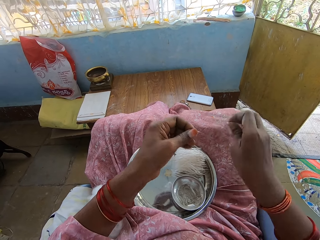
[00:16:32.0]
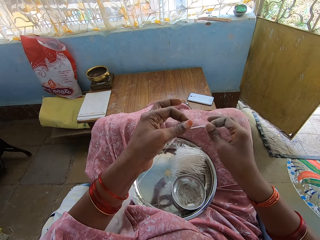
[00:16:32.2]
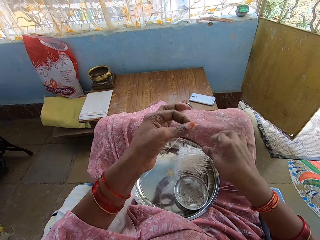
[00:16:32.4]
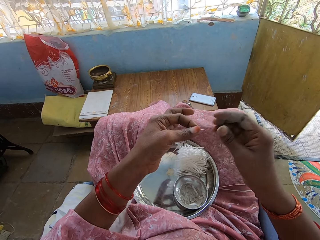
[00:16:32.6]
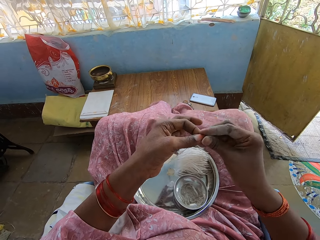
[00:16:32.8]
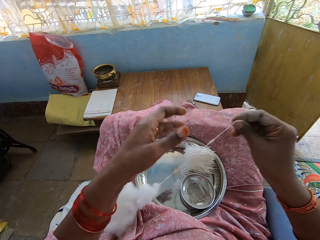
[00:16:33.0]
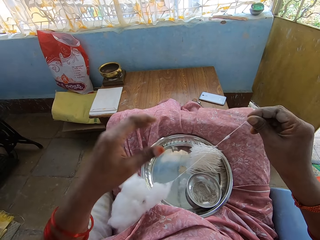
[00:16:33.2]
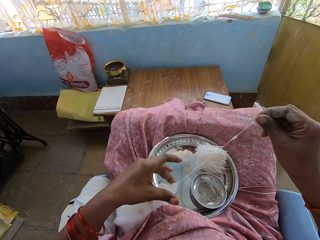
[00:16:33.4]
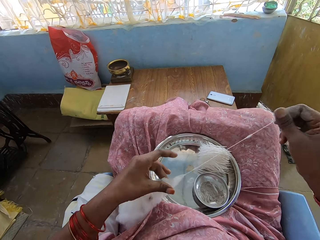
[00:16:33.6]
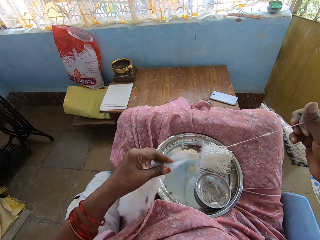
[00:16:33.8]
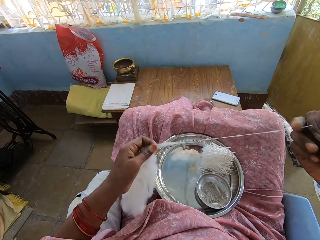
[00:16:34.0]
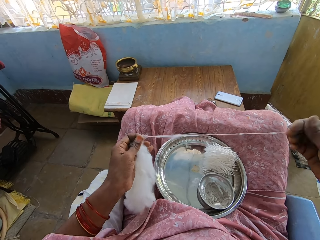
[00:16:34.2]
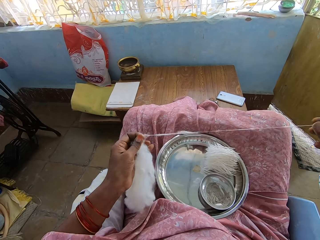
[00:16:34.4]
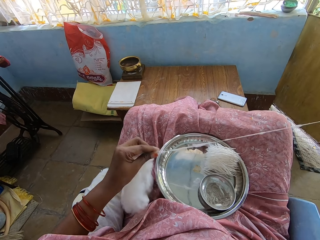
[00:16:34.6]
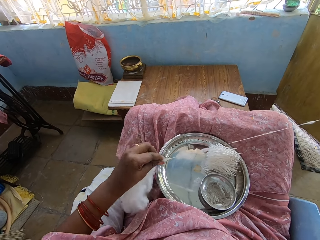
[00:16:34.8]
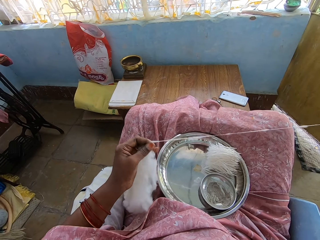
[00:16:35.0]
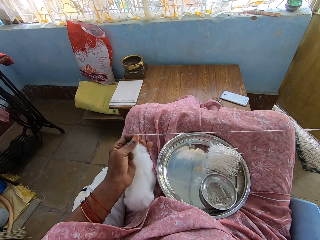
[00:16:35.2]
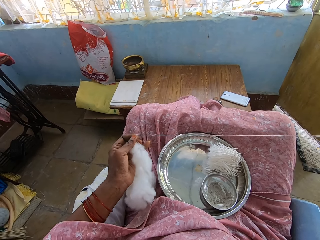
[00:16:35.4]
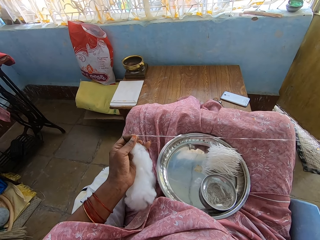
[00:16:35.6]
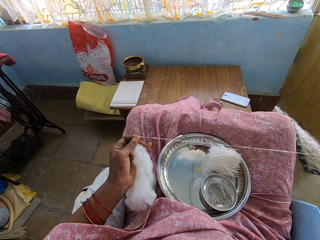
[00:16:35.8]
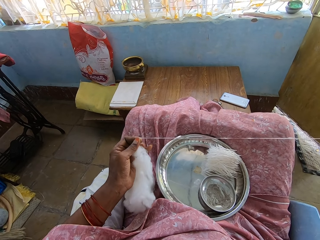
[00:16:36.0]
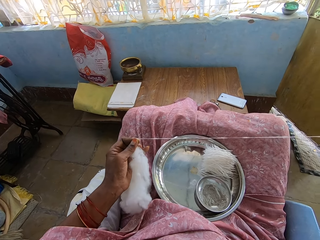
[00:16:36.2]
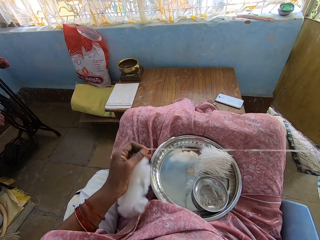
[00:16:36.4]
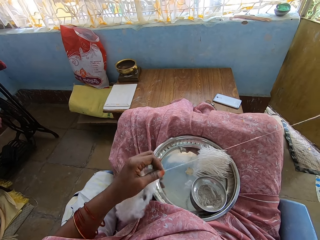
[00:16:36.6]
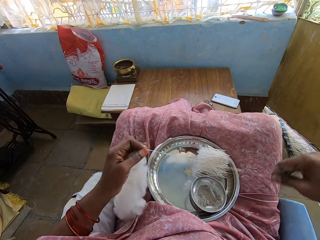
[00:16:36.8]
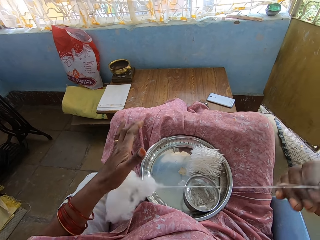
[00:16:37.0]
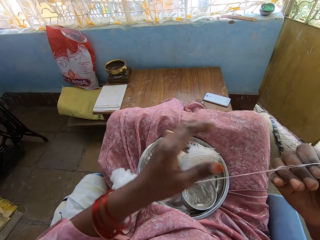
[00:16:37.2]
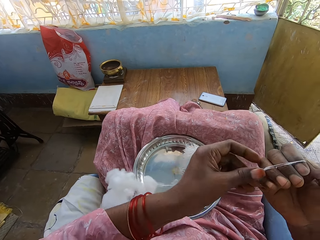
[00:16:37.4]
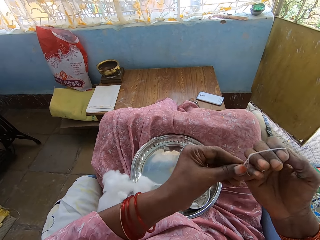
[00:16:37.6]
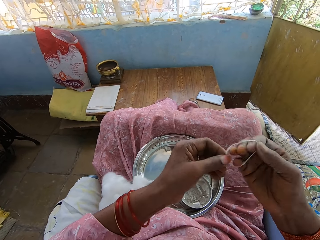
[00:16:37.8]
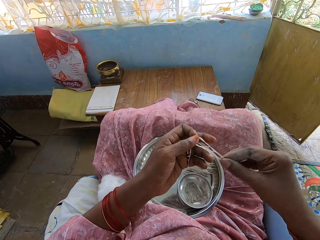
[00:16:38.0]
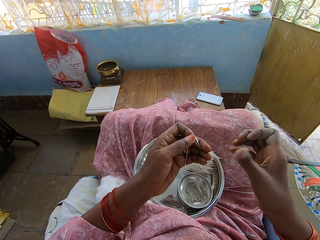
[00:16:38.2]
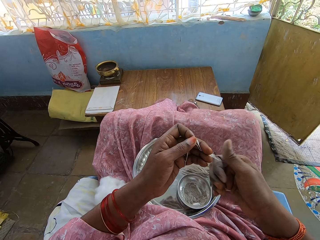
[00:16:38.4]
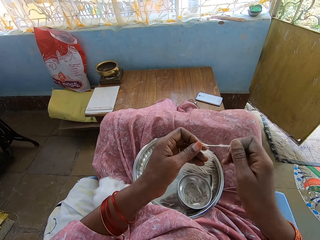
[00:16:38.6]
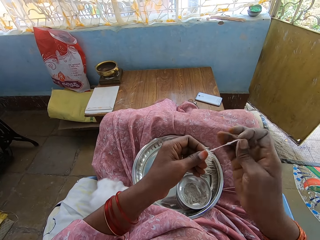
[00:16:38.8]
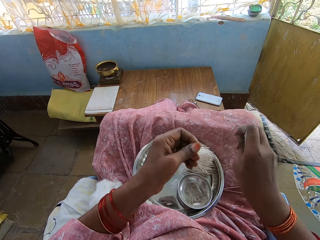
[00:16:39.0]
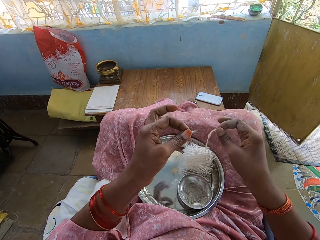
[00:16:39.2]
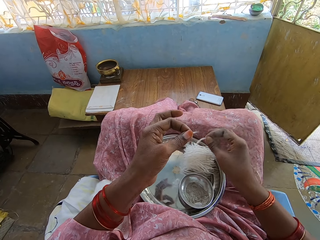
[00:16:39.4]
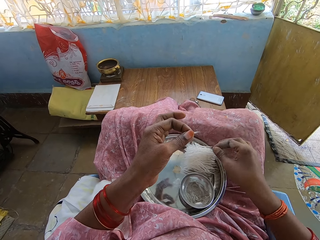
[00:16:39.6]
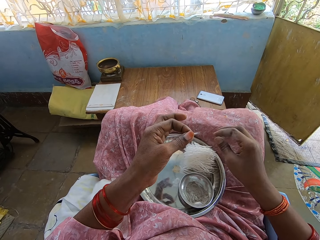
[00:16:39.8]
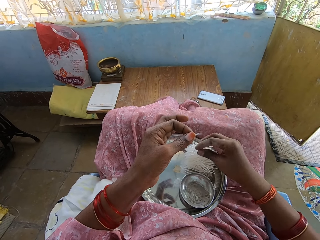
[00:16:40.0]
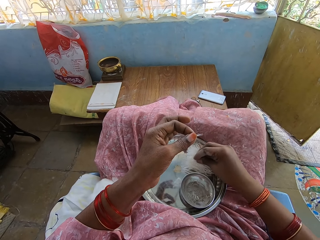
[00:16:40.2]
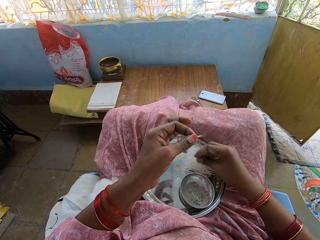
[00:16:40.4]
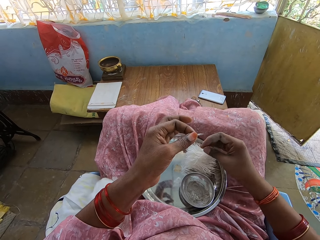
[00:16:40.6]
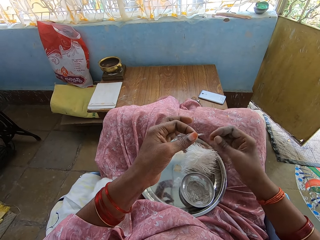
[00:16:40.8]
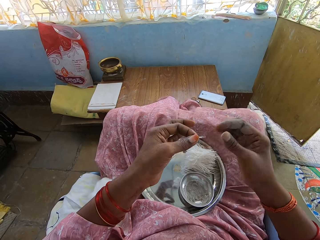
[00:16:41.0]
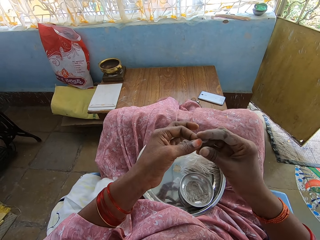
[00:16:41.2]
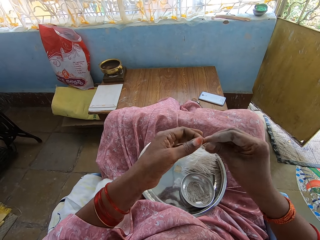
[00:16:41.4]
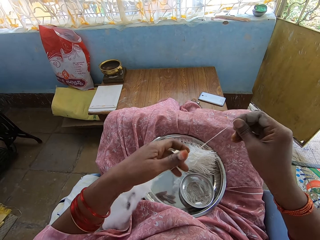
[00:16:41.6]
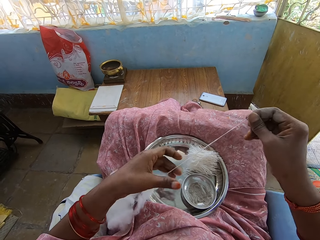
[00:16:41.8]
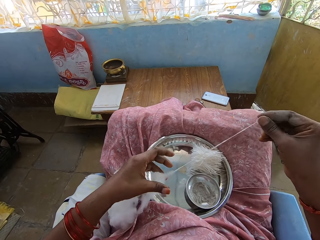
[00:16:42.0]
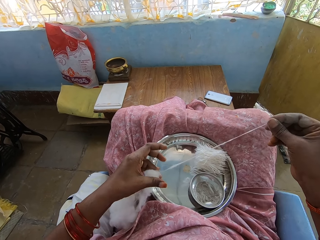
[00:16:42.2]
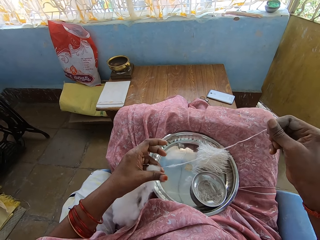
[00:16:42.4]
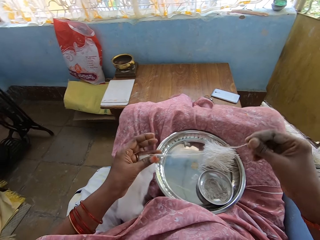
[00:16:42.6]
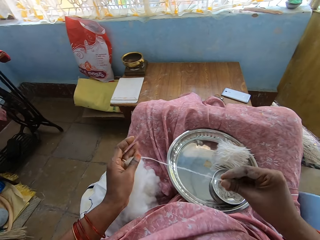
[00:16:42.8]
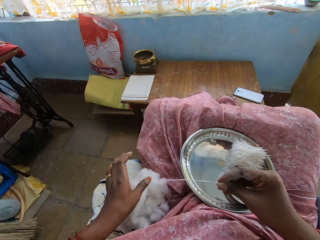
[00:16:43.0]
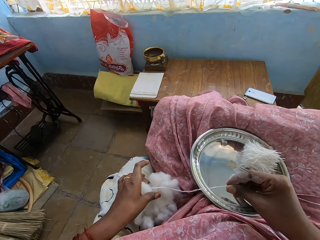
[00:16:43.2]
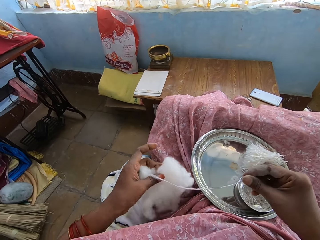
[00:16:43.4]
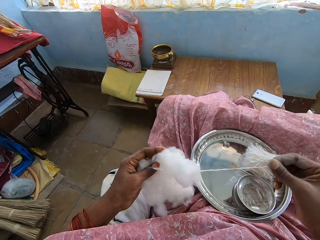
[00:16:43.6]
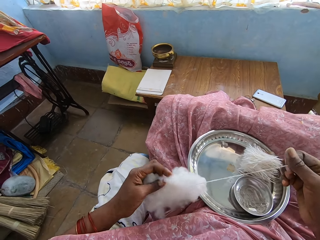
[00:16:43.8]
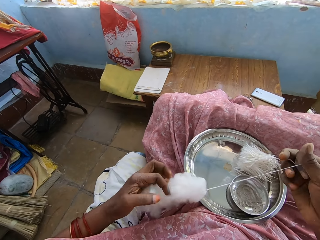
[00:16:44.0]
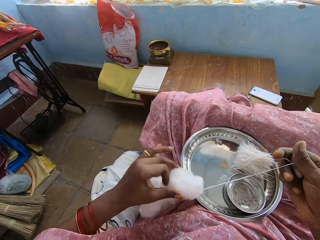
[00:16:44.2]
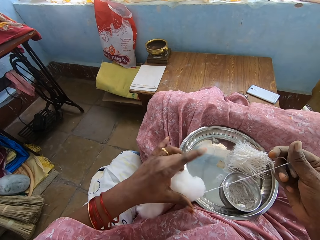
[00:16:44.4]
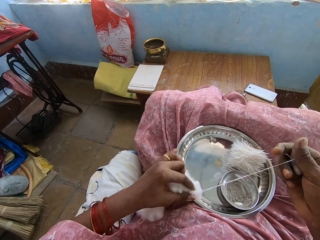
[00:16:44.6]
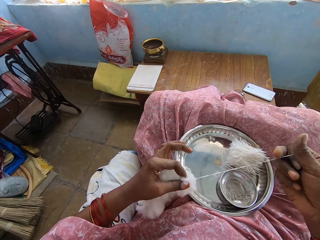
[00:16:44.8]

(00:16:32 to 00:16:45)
The camera wearer cuts the cotton with the right hand. They drop the cotton with the right hand. They pass the cotton to the right hand. They hold the cotton with the left hand. They pull the cotton with the right hand. They release the cotton with the left hand. They fold the cotton with the right hand. They cut the cotton with the right hand. They drop the cotton with the right hand. They press the cotton with the right hand. They hold the cotton with the right hand. They move the left hand. They hold the cotton with the left hand.

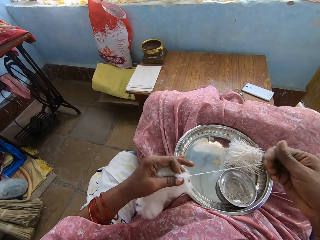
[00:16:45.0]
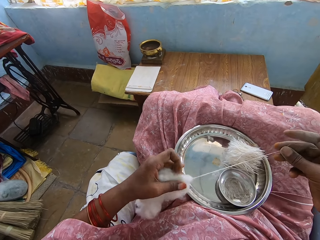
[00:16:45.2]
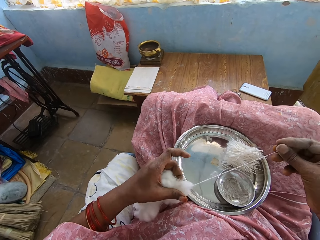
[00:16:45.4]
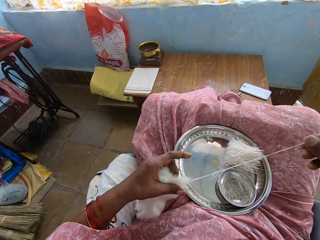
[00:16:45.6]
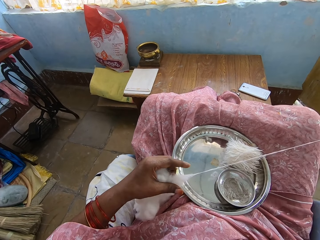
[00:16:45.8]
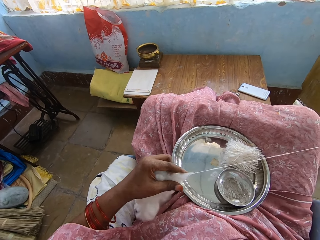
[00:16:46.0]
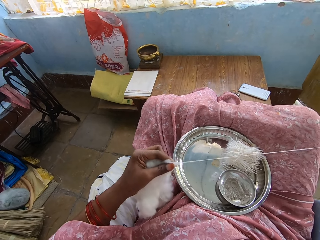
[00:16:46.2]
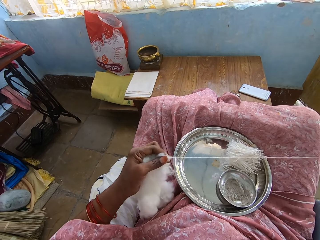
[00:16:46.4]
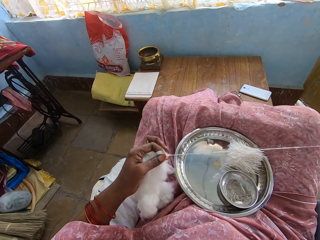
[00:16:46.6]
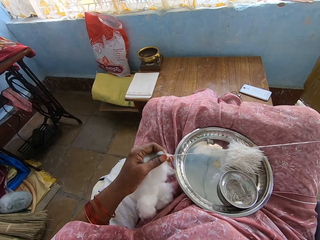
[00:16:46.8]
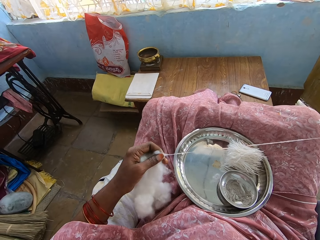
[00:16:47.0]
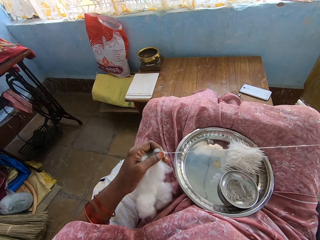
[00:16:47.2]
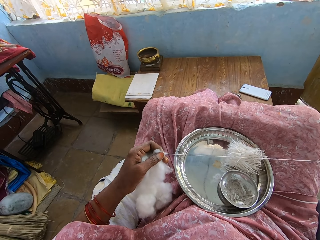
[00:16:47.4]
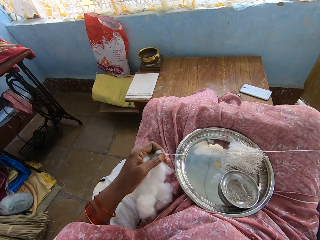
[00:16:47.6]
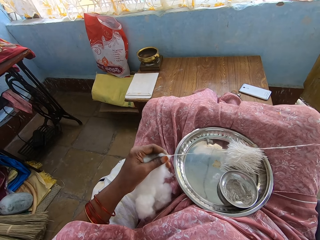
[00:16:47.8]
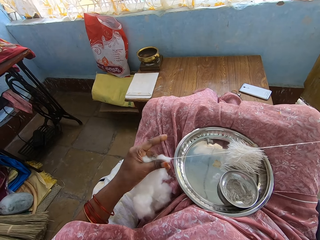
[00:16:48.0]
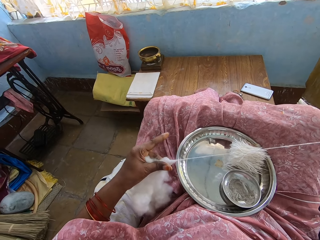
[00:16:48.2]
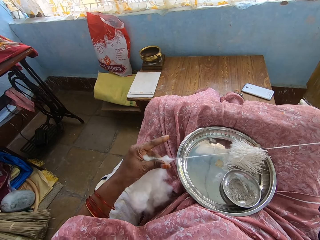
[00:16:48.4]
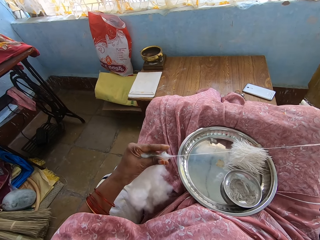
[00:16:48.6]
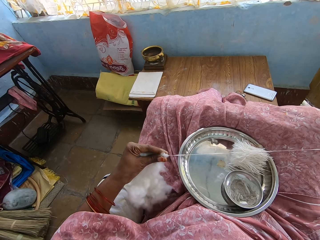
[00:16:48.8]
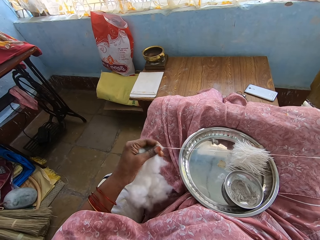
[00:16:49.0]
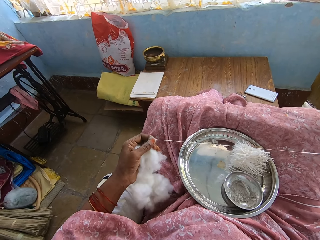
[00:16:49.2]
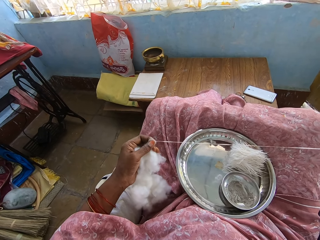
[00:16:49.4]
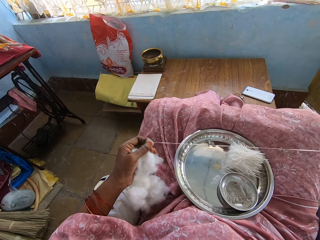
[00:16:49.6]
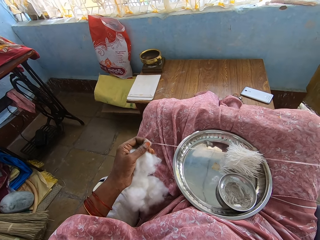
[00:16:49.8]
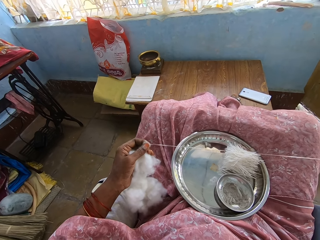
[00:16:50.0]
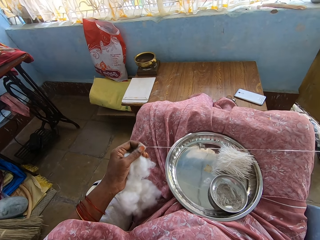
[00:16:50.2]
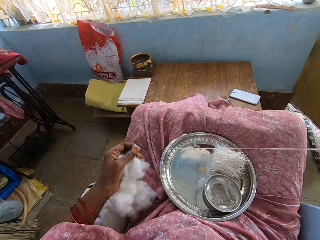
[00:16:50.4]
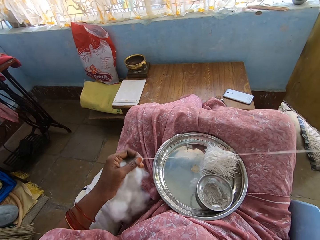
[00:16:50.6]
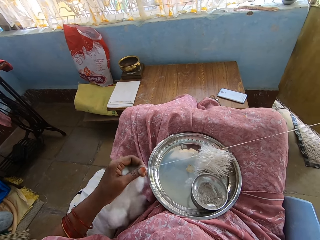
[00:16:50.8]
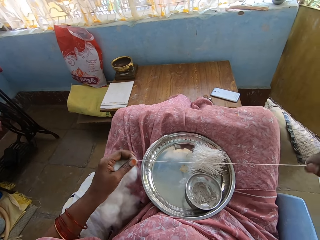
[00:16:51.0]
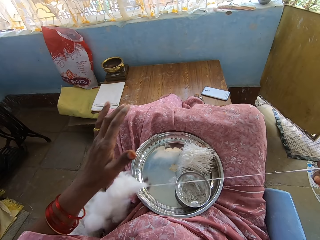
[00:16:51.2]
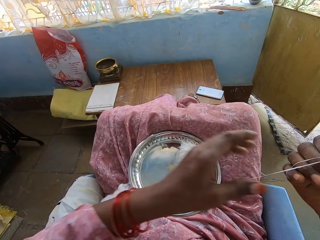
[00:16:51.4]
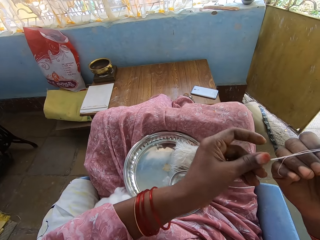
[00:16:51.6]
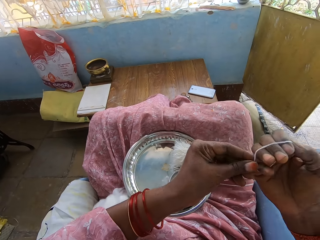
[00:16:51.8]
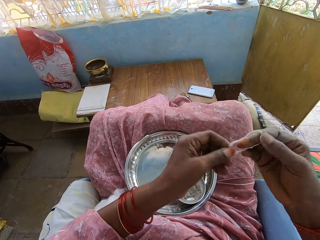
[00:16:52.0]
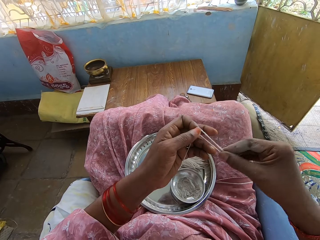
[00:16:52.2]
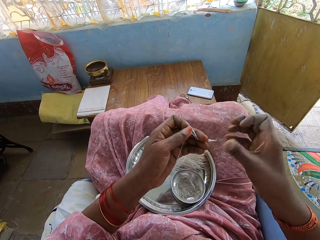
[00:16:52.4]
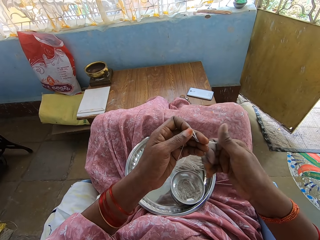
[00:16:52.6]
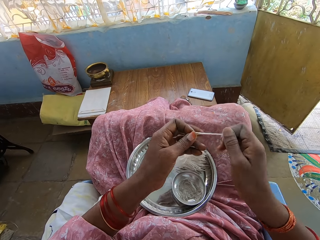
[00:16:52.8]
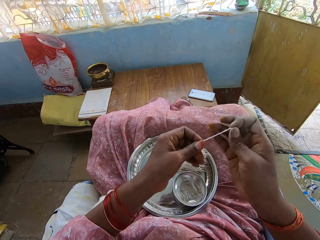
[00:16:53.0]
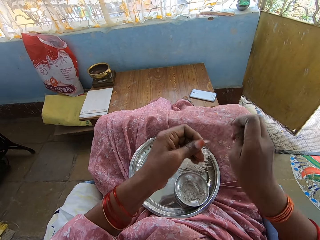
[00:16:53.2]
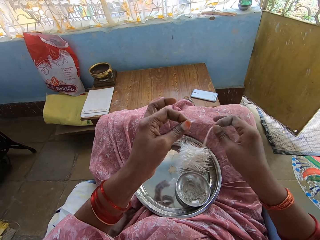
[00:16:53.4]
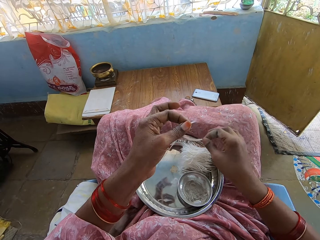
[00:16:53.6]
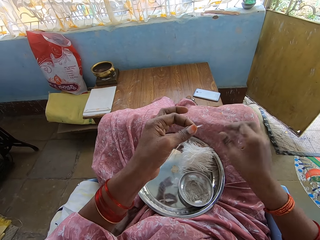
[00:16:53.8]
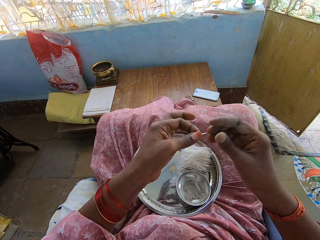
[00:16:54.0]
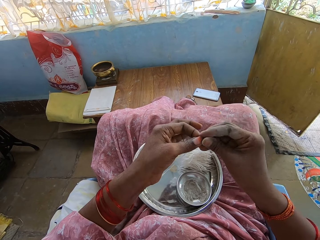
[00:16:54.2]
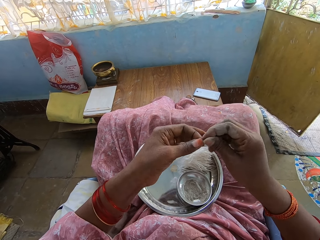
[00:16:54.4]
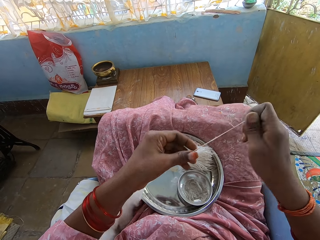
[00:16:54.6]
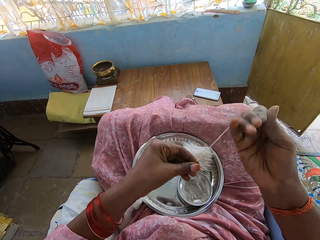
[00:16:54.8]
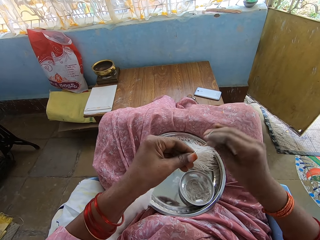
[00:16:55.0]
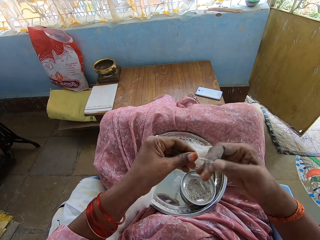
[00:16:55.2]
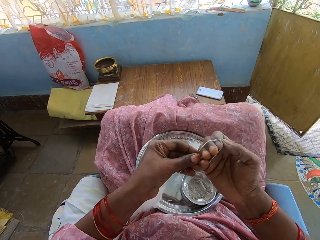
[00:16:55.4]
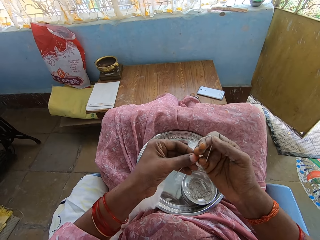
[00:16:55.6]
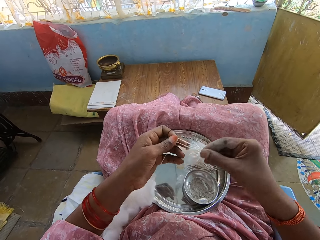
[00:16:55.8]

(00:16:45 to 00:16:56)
The camera wearer pulls the cotton with the right hand. They move the left hand. They fold the cotton with the right hand. They cut the cotton with the right hand. They drop the cotton with the right hand. They fold the cotton with the right hand.
